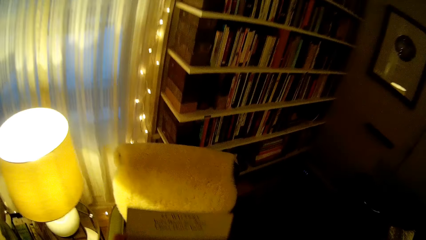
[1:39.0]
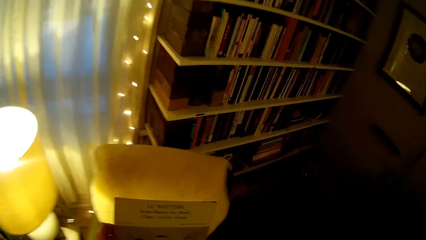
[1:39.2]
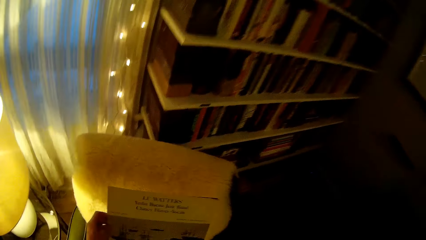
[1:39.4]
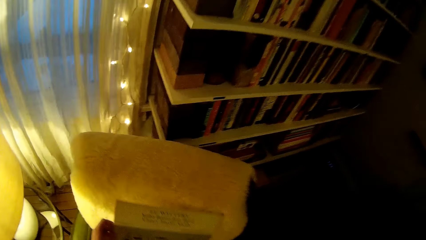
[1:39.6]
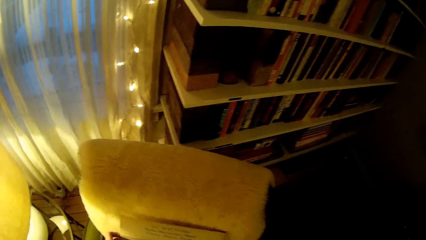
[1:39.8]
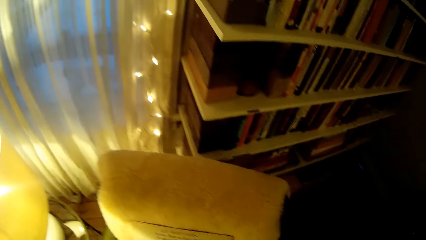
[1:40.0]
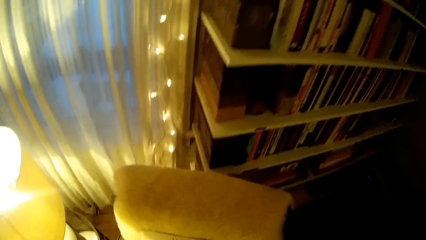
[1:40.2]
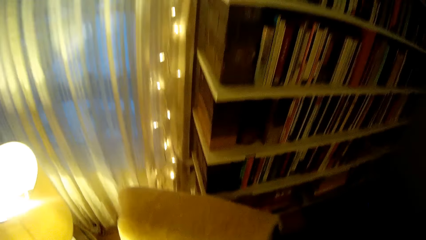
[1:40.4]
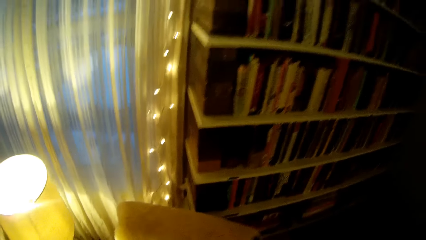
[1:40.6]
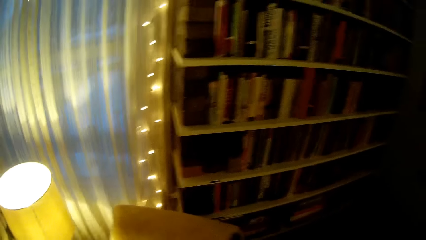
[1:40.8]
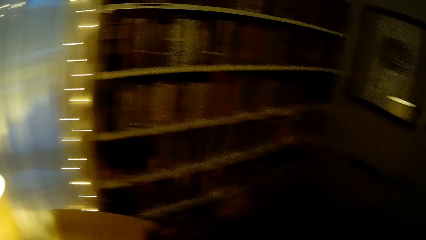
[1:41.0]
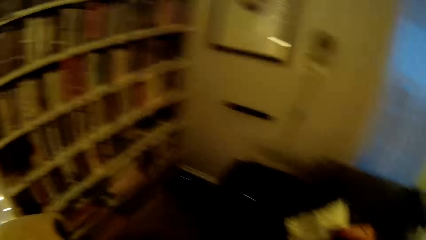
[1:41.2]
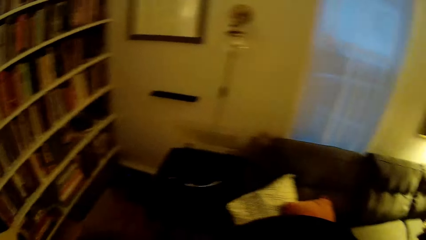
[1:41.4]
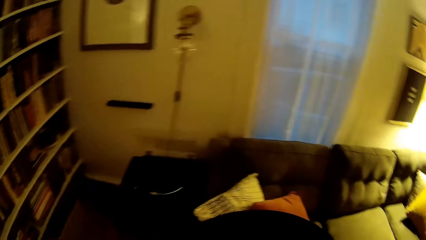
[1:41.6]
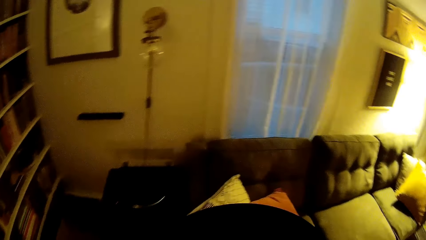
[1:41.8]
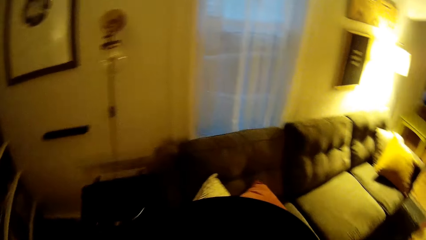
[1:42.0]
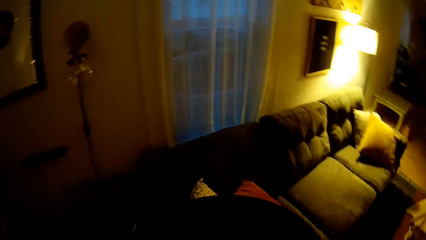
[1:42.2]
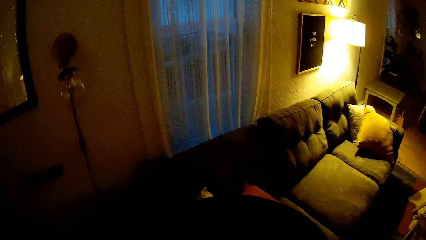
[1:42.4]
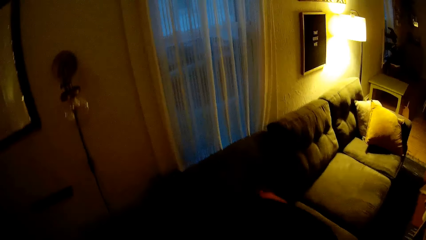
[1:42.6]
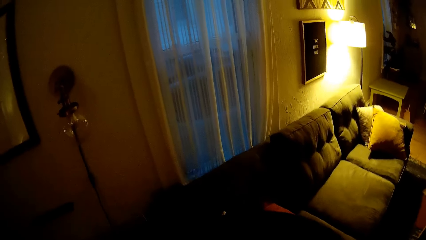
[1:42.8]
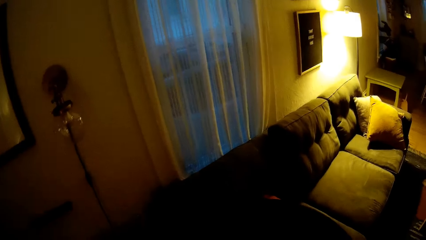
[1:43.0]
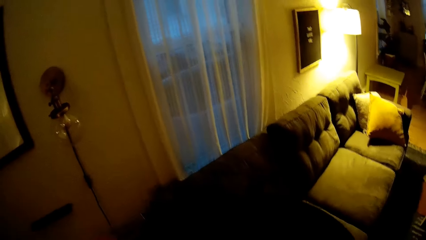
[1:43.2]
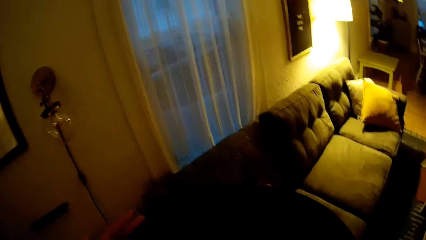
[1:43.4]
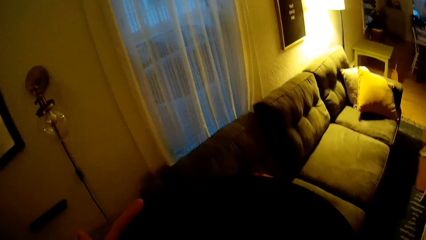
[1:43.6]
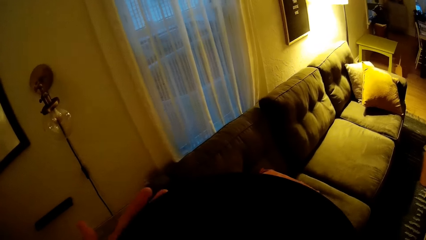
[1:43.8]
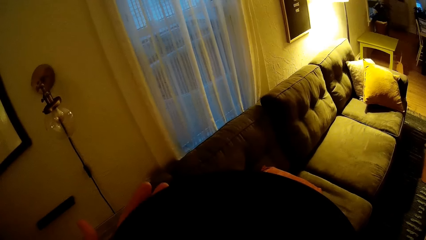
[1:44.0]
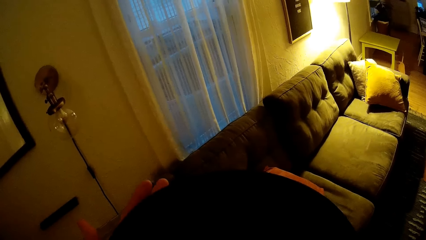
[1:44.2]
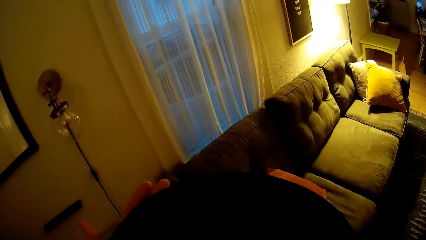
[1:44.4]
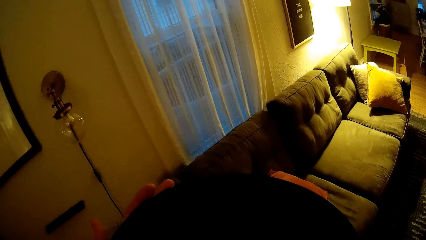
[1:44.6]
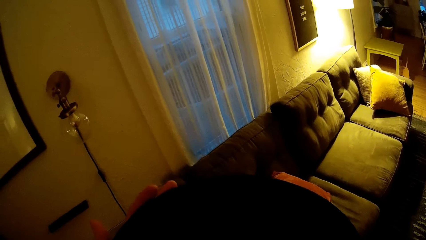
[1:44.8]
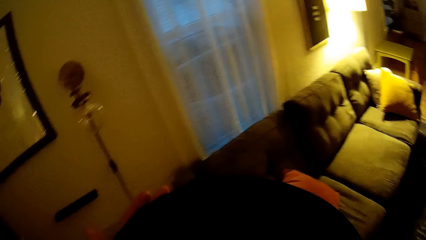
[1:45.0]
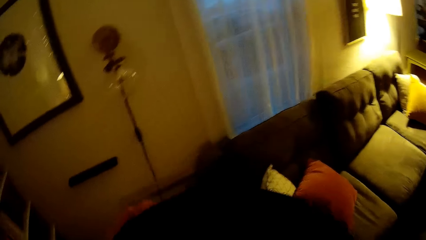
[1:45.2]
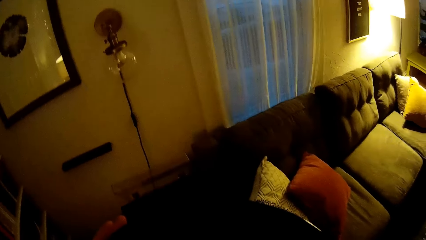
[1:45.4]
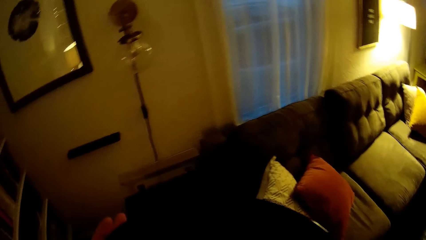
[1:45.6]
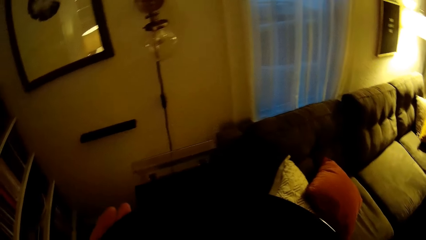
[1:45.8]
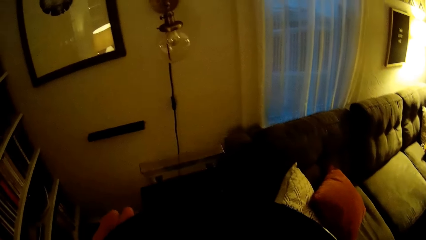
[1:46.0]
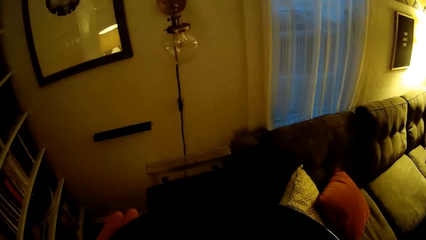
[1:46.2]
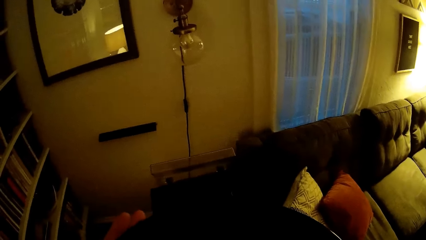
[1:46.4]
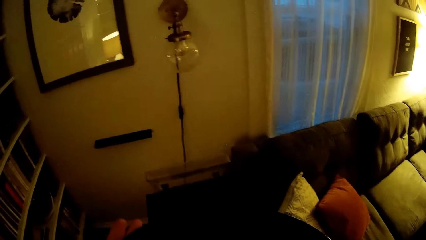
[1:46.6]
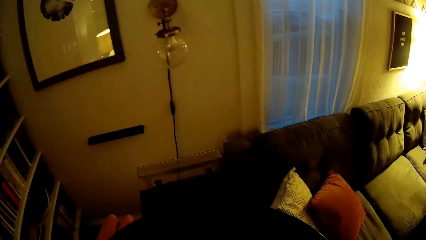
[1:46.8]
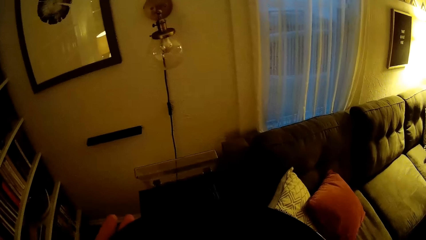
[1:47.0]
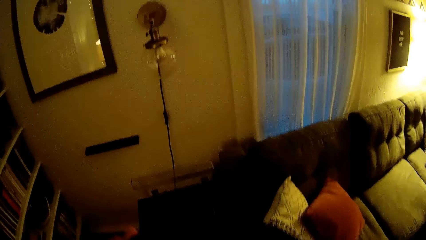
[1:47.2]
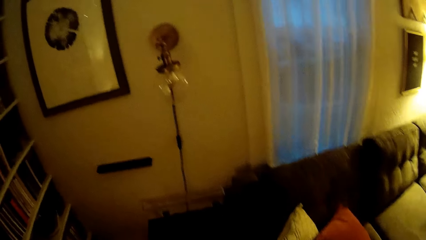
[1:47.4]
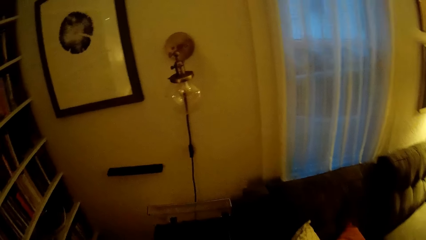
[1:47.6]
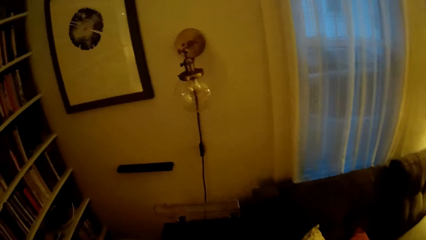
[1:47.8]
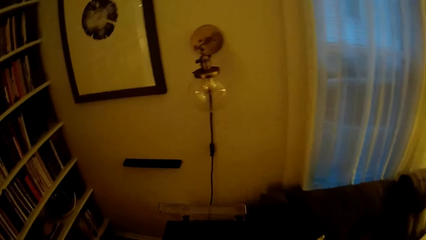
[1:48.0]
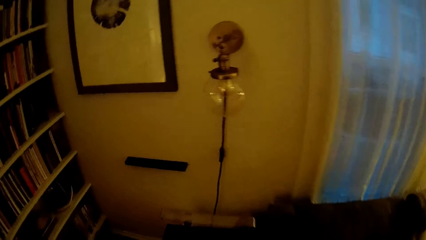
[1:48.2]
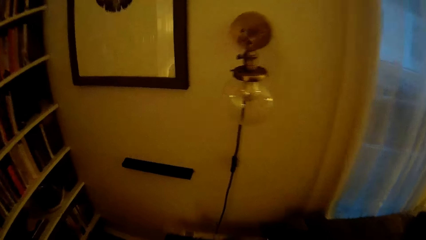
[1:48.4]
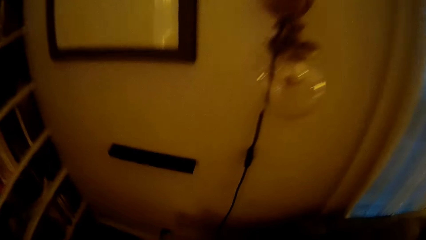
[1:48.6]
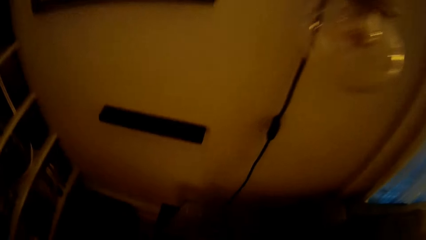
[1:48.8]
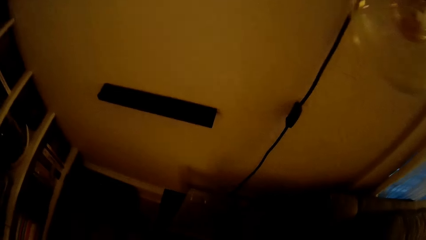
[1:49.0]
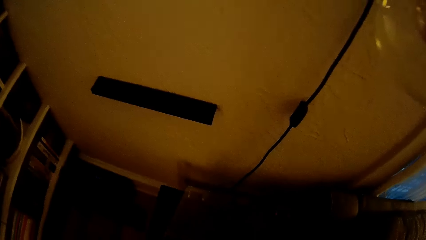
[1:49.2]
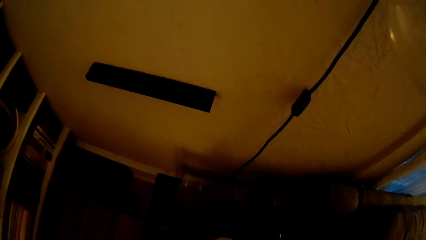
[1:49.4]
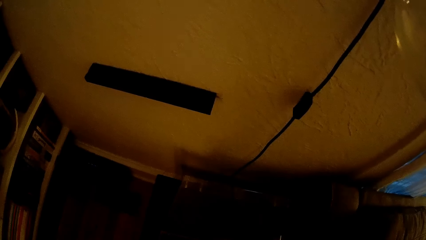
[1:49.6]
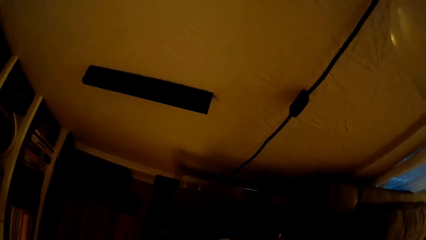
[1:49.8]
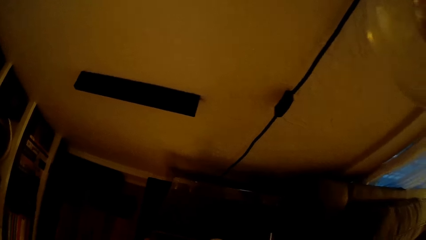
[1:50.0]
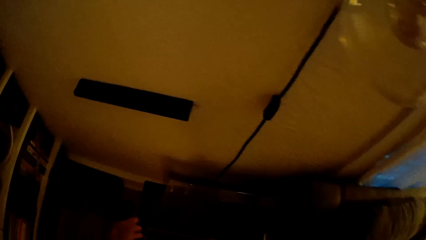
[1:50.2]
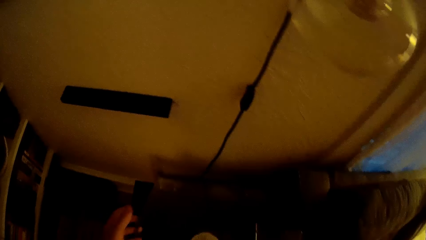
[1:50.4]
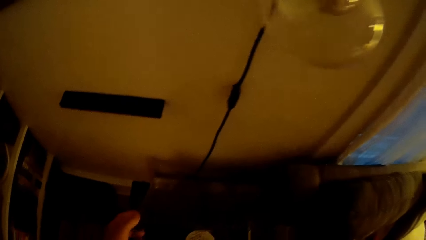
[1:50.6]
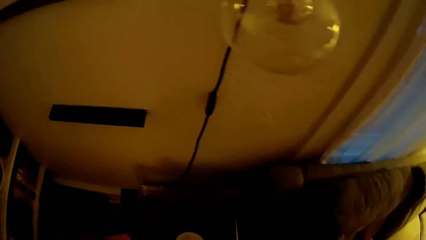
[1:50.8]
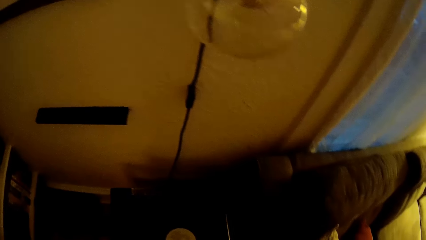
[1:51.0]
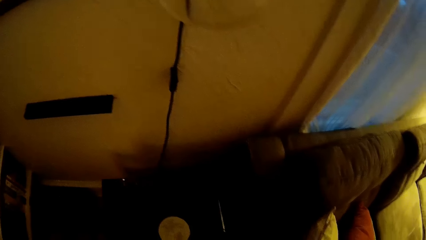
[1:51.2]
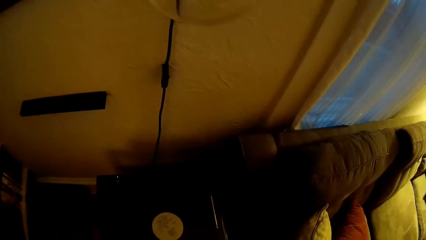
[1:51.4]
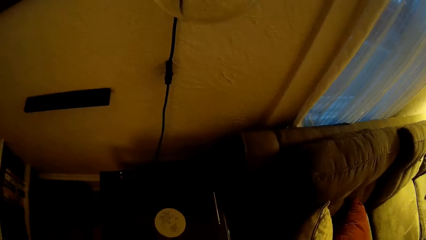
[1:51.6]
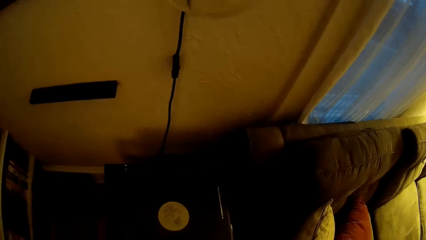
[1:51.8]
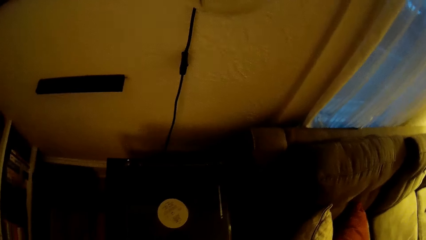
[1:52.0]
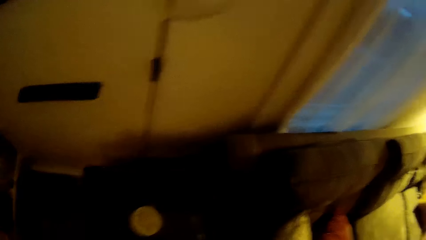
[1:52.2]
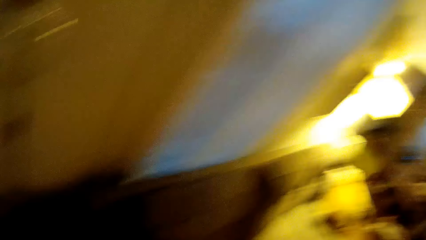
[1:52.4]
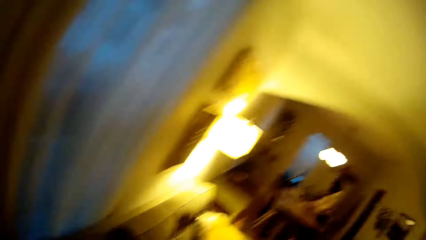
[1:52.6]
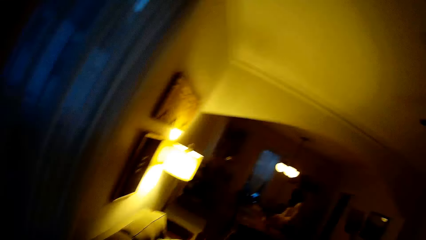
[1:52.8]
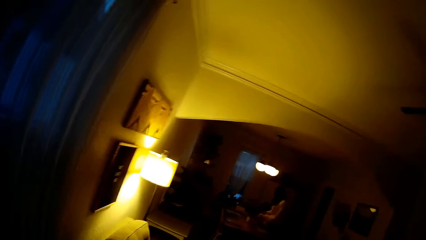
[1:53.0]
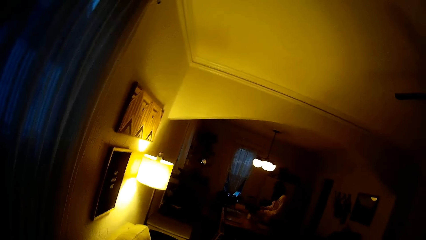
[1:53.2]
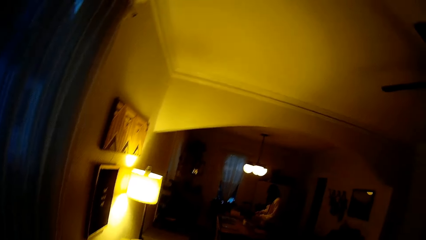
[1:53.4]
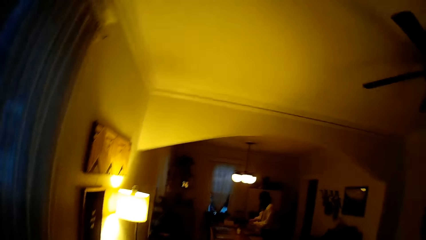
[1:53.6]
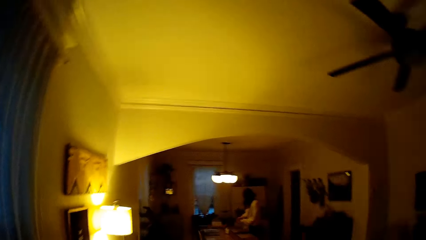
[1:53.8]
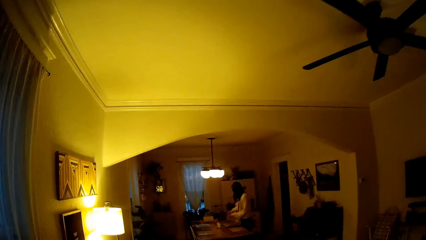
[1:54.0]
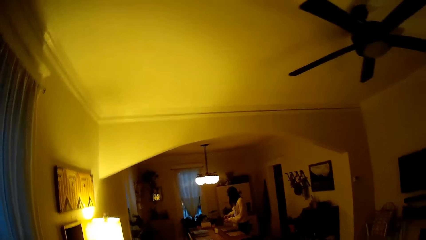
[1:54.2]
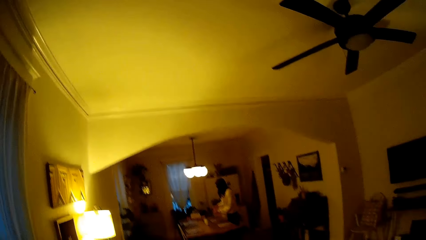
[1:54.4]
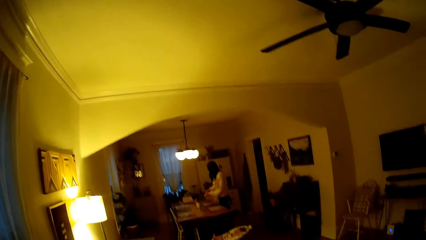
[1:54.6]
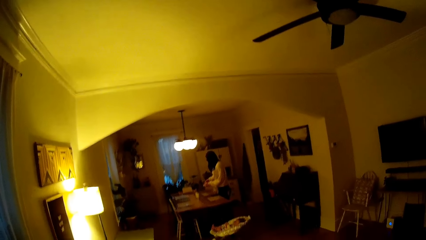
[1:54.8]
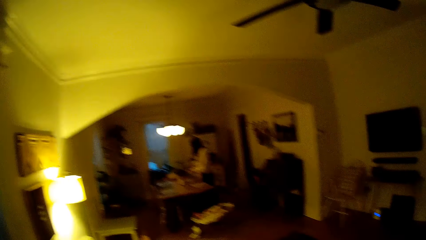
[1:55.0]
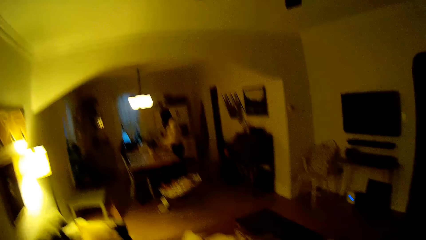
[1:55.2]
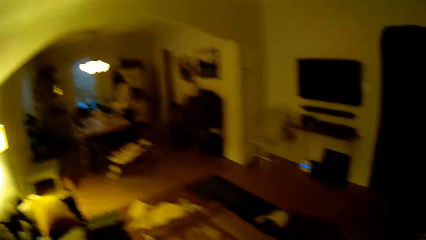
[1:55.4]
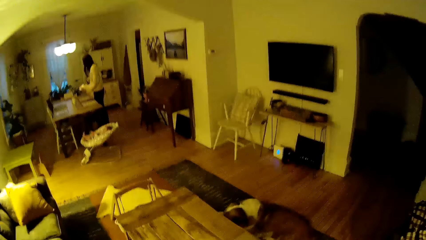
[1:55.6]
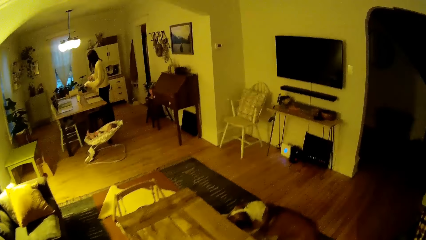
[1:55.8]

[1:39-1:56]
The camera wearer drops the record cover on a stool with his hands. He holds the disc with his hands. He checks the vinyl. He places the disc on a disc player.
